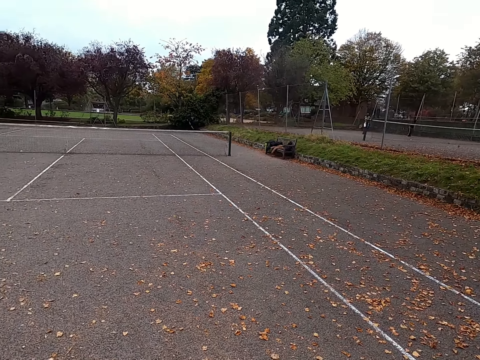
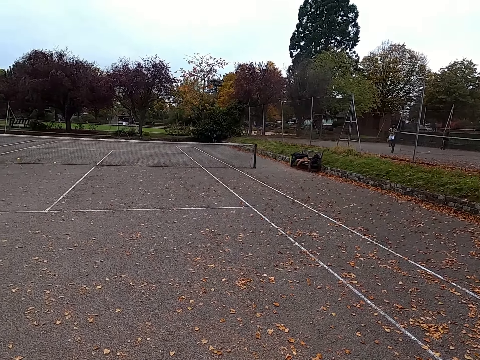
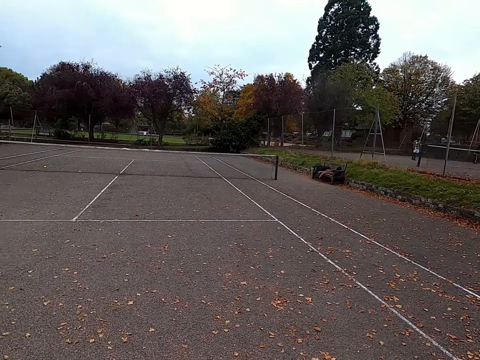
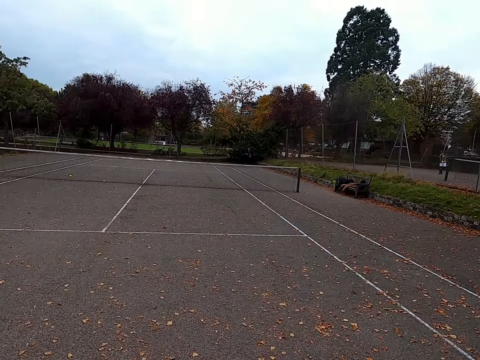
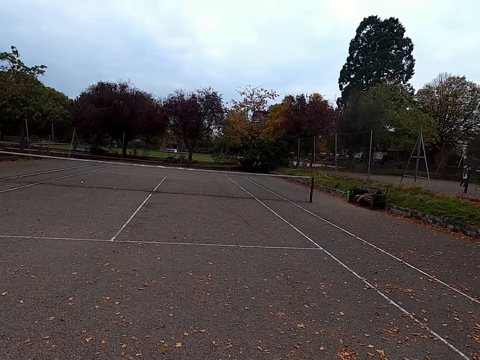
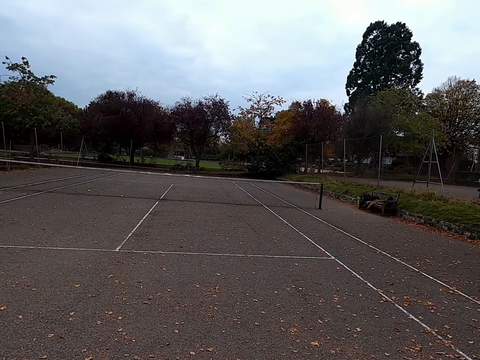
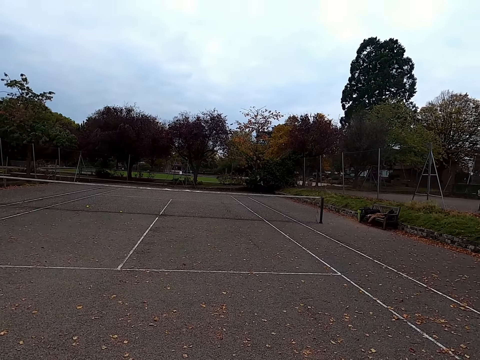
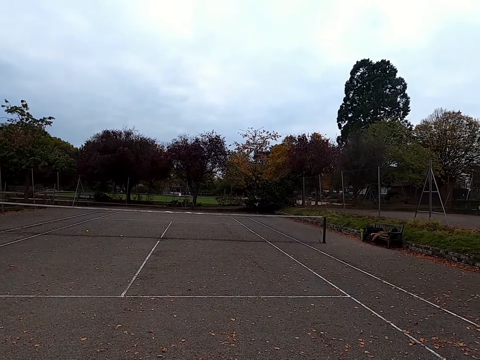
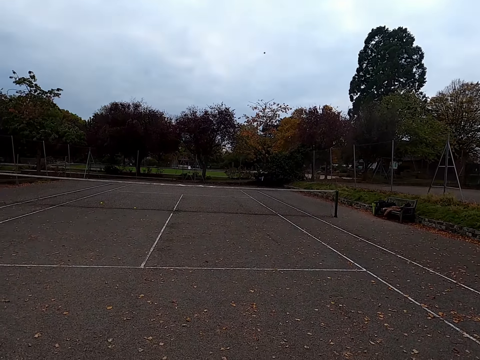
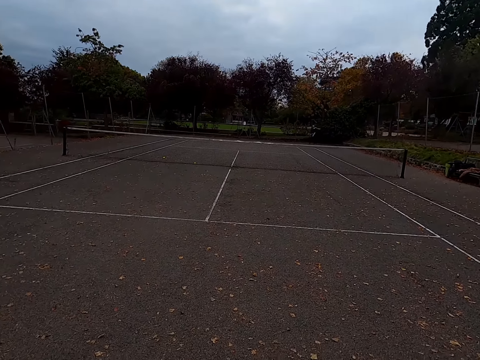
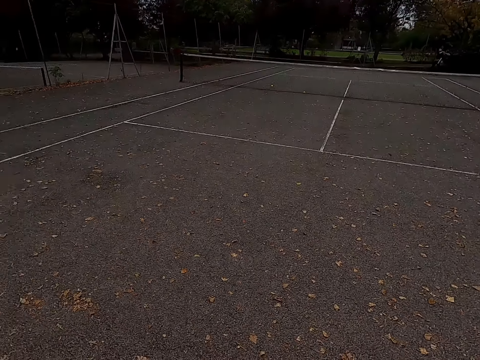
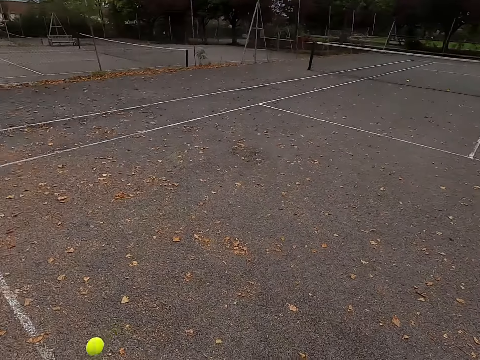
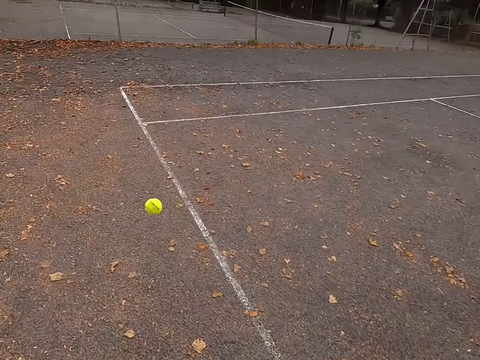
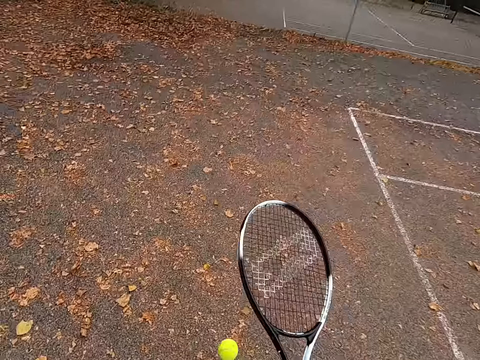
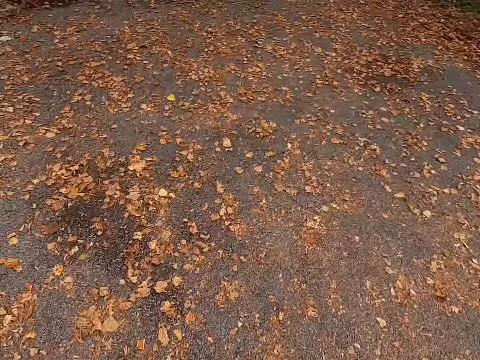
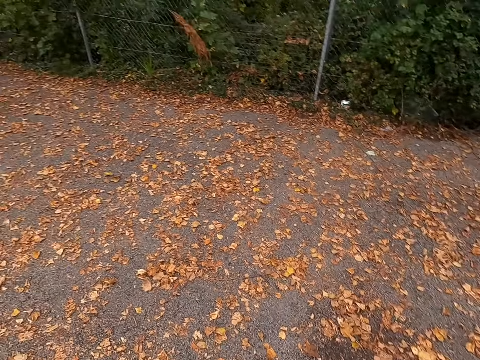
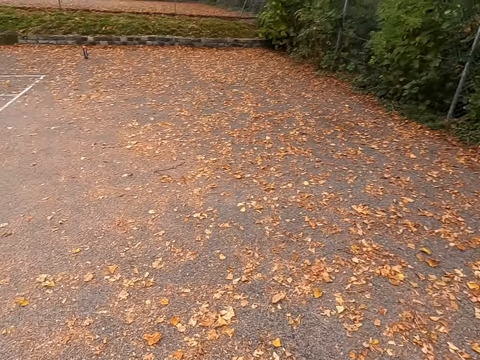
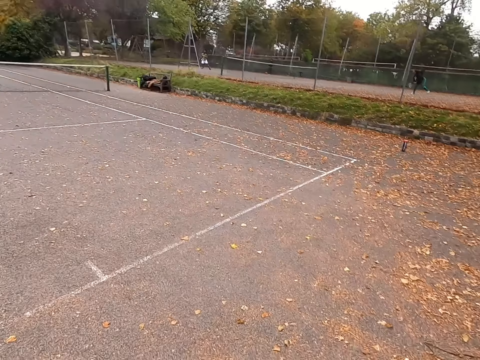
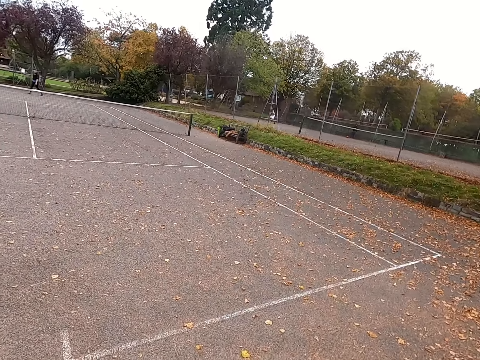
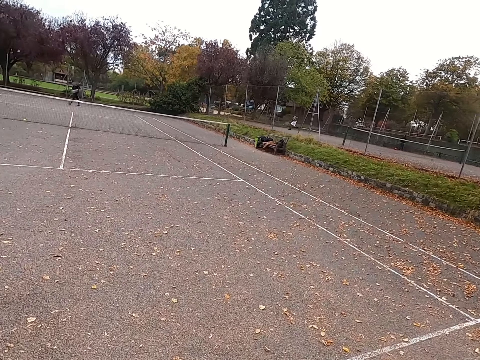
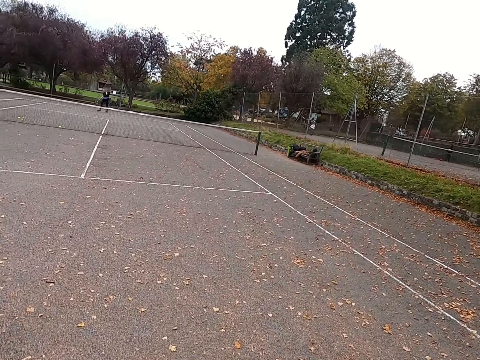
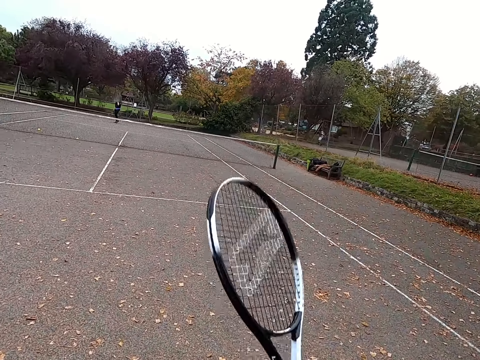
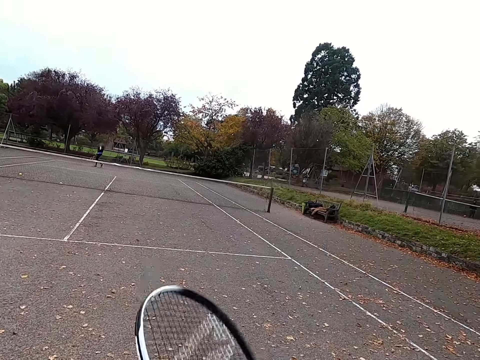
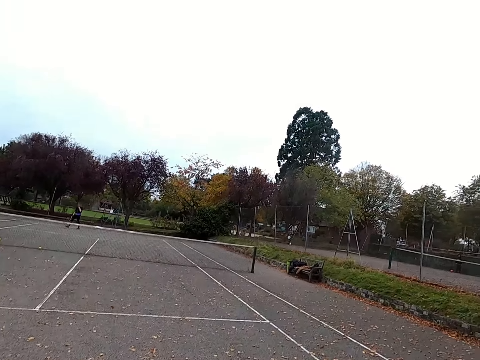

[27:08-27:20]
The camera wearer looks around the tennis court. A woman hits the tennis ball with a racquet. The camera wearer walks around the tennis court.

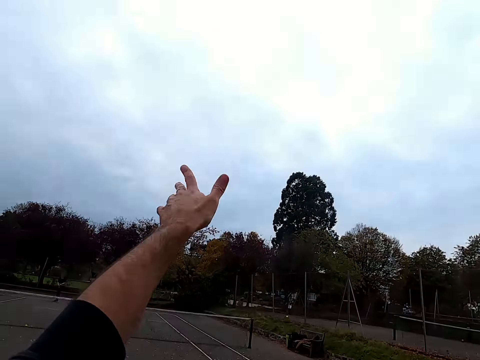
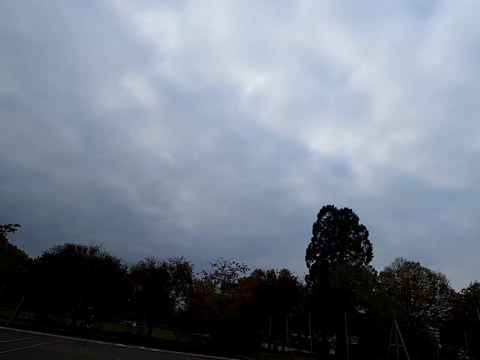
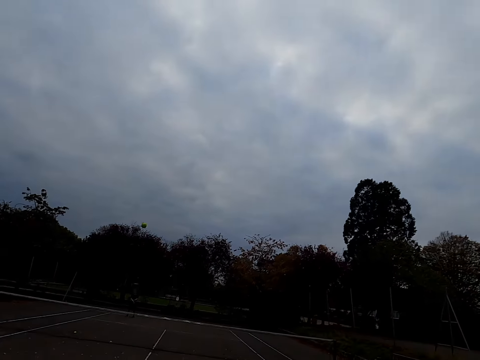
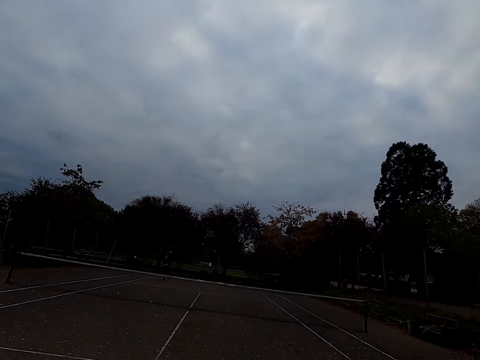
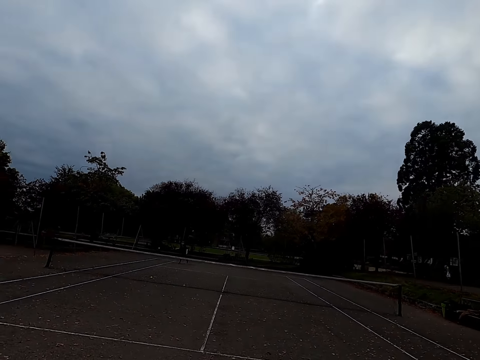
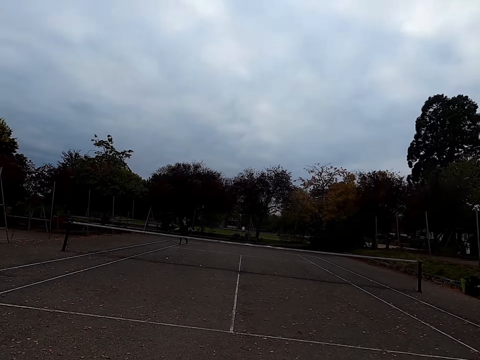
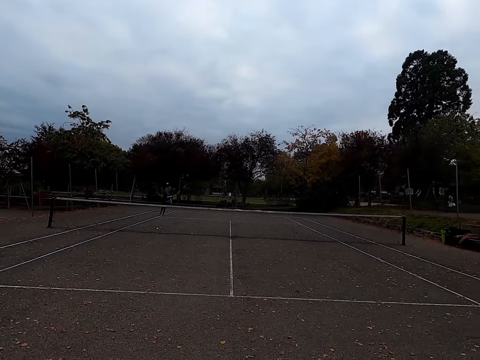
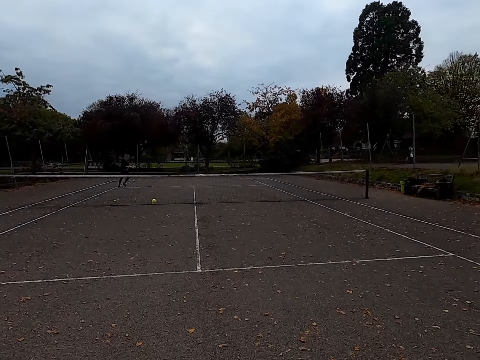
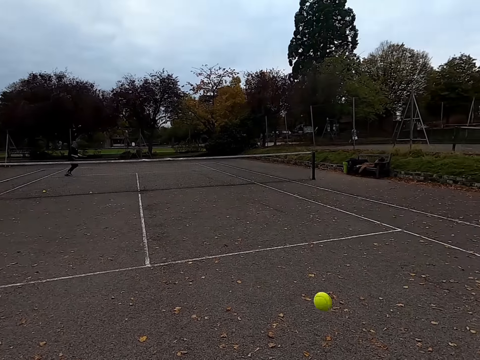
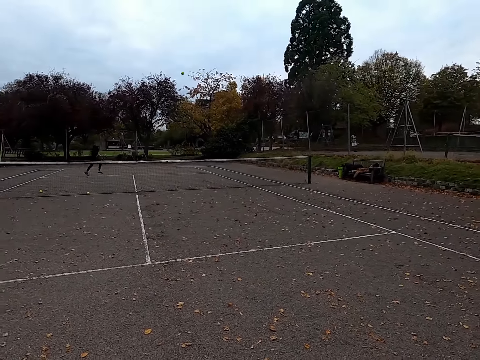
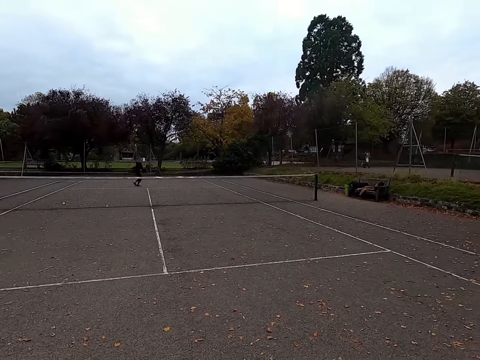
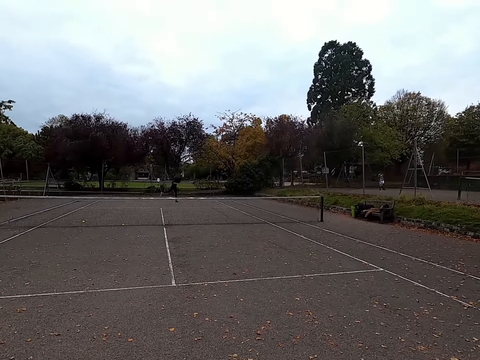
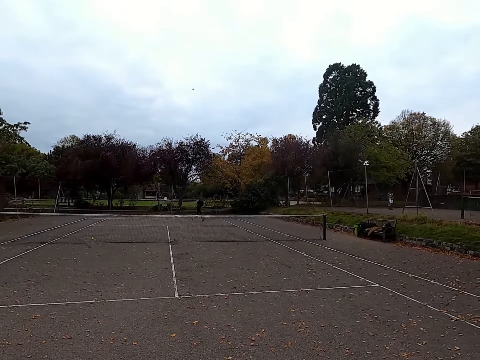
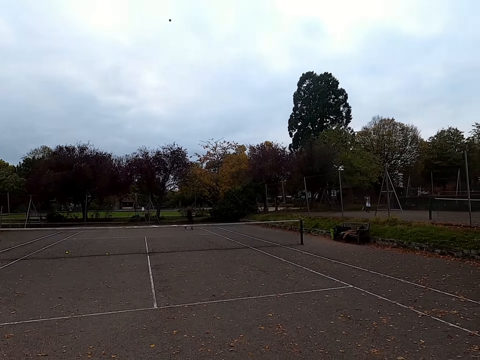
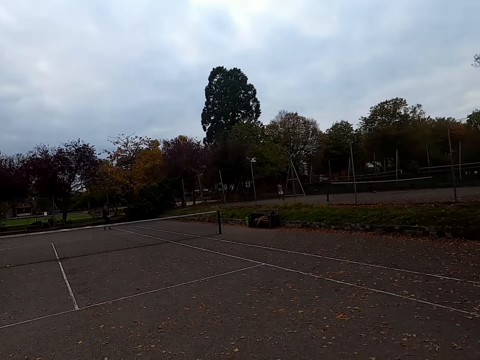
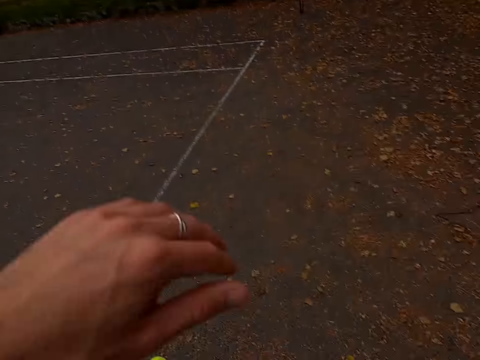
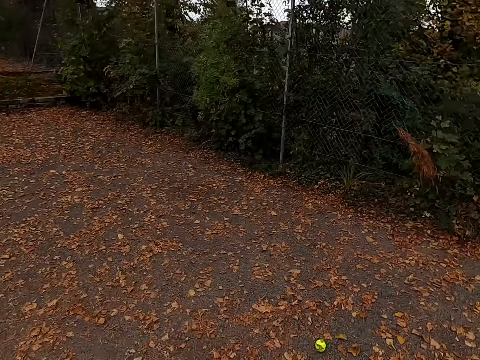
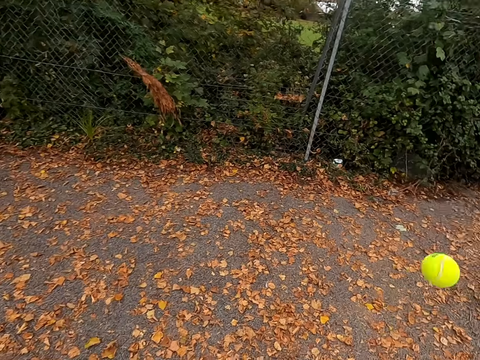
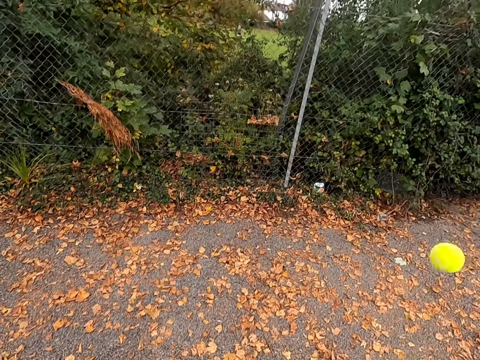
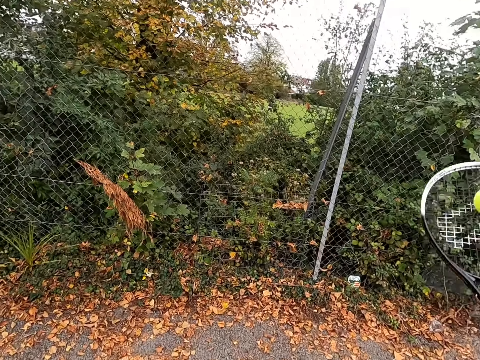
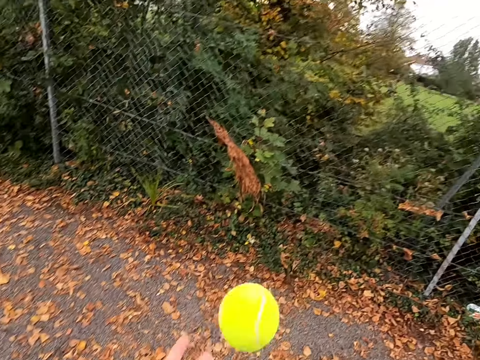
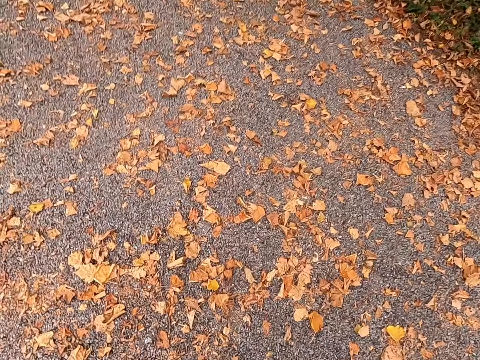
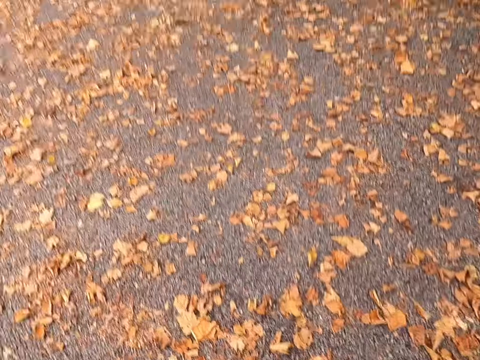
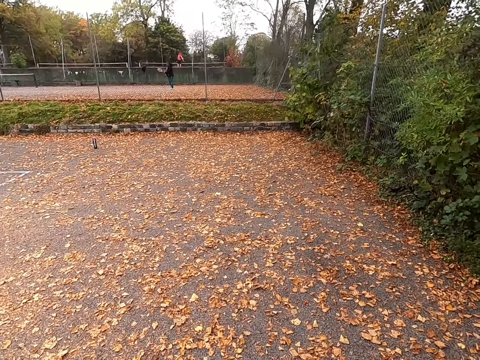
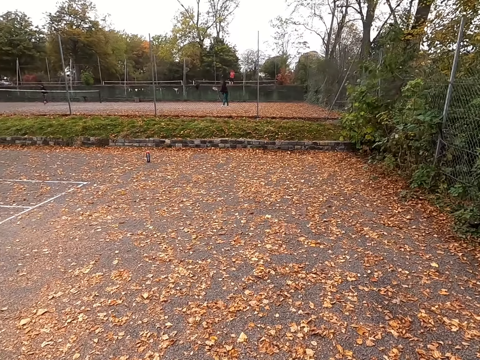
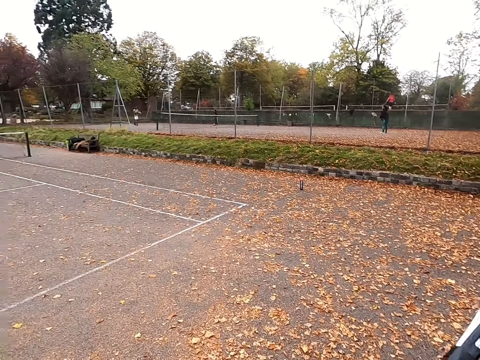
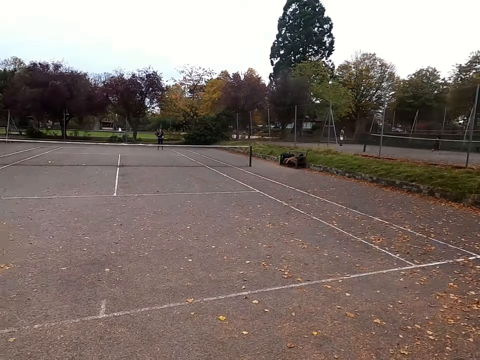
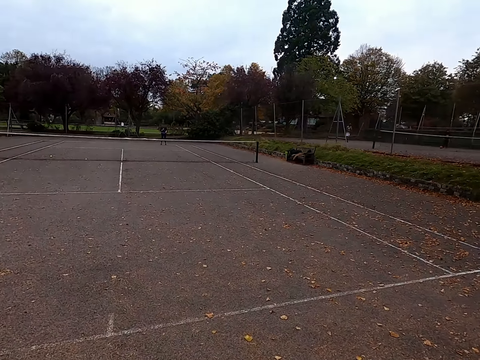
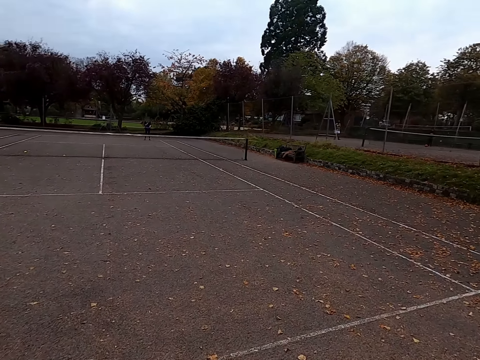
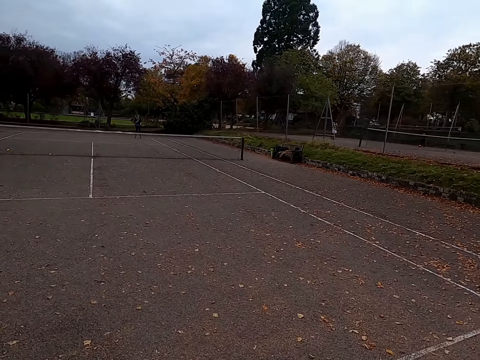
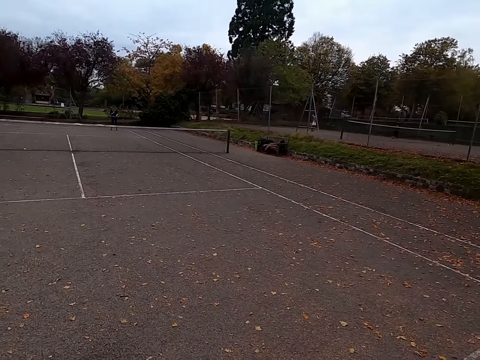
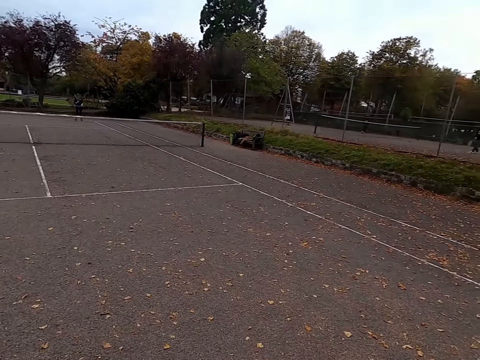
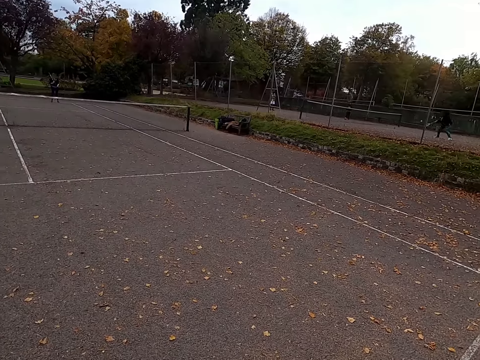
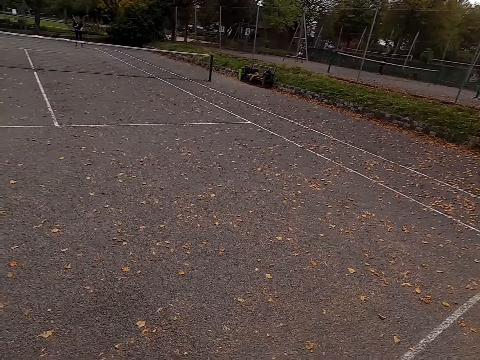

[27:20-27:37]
The camera wearer throws the tennis ball up. They hit the tennis ball with a racquet. A woman hits the tennis ball with a racquet. The camera wearer hits the tennis ball with a racquet. The woman hits the tennis ball with a racquet. The camera wearer holds the tennis ball. They pick up the tennis ball. They walk around the tennis court. They hit the tennis ball with a racquet. They walk around the tennis court.
